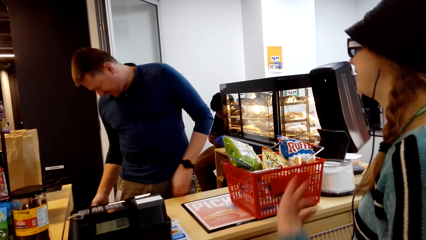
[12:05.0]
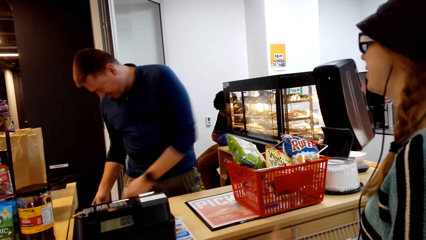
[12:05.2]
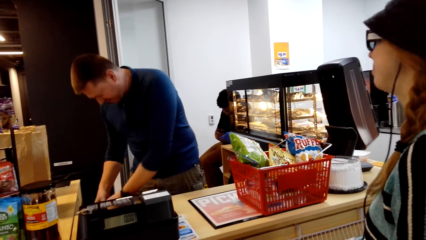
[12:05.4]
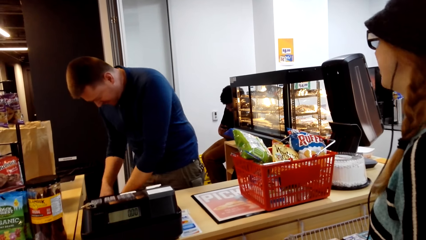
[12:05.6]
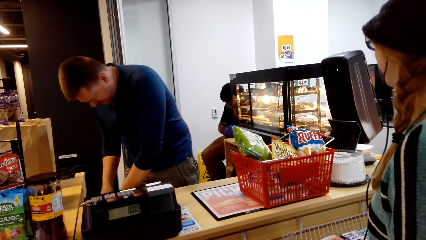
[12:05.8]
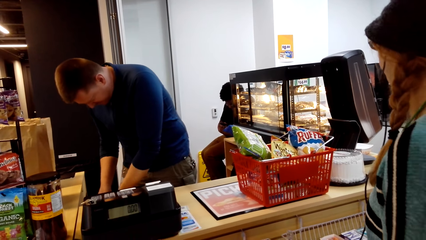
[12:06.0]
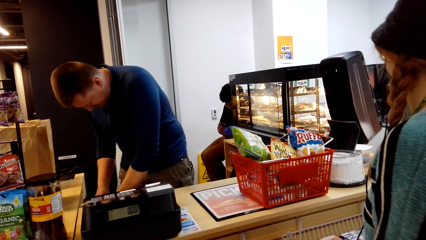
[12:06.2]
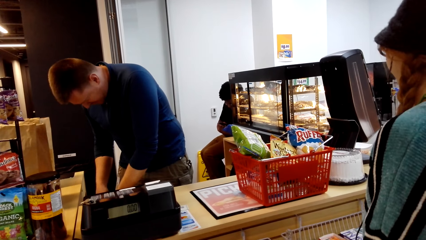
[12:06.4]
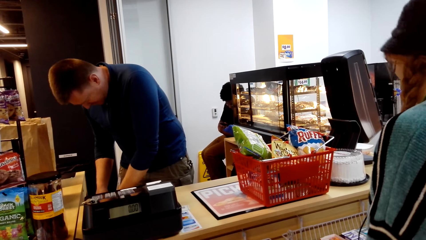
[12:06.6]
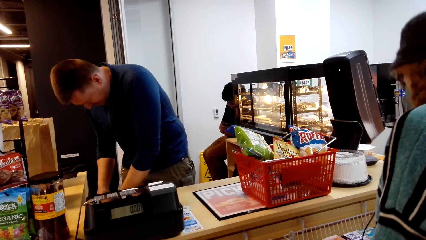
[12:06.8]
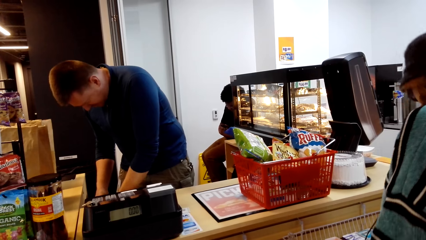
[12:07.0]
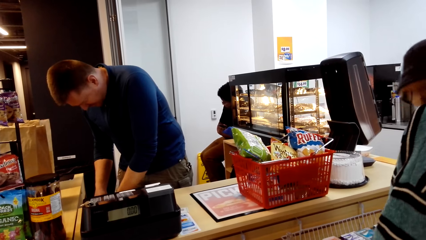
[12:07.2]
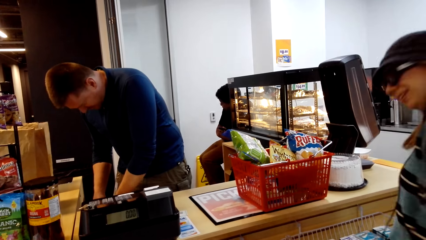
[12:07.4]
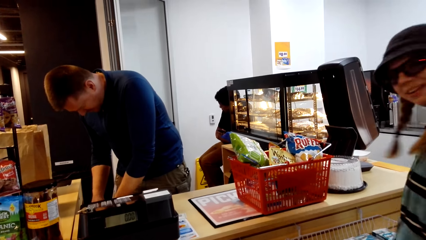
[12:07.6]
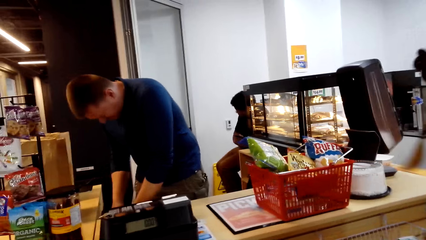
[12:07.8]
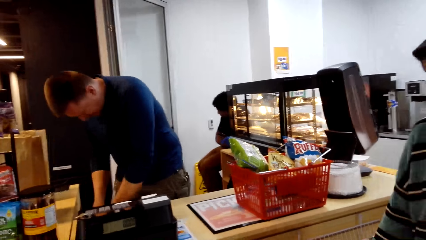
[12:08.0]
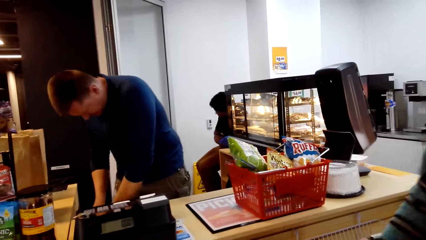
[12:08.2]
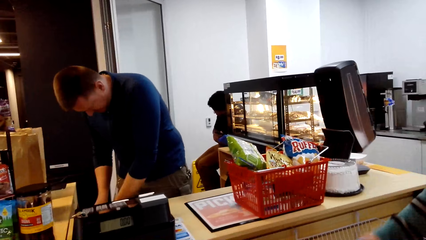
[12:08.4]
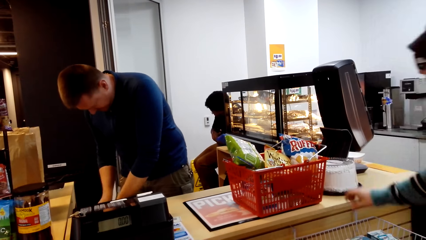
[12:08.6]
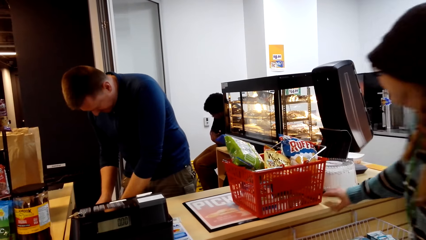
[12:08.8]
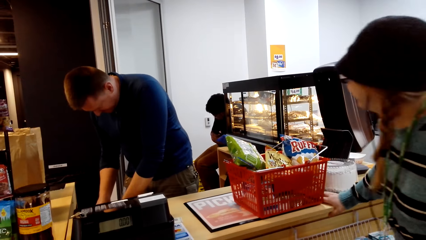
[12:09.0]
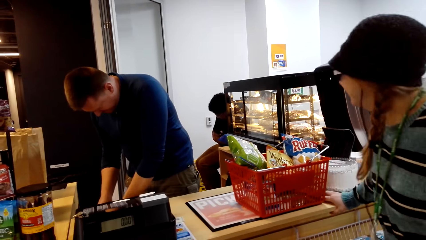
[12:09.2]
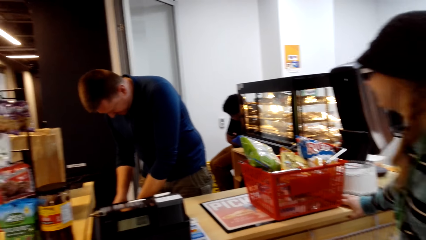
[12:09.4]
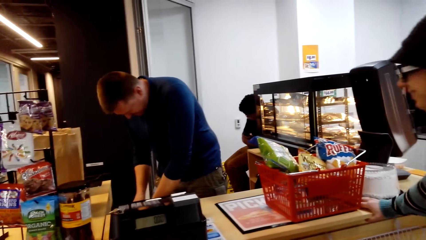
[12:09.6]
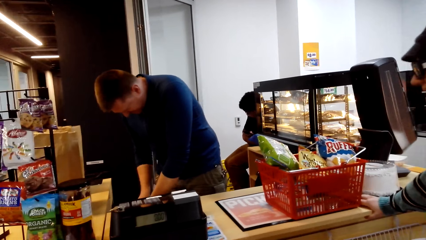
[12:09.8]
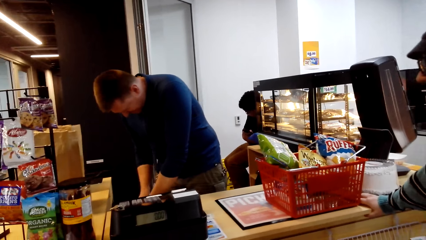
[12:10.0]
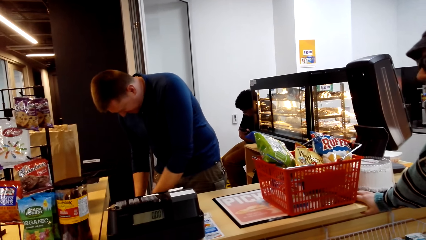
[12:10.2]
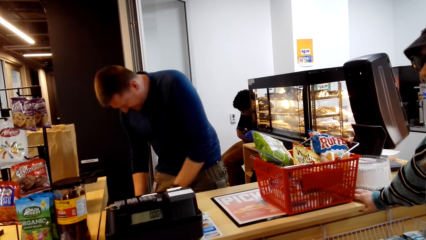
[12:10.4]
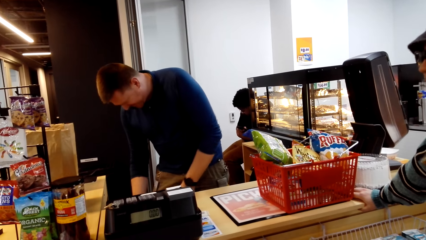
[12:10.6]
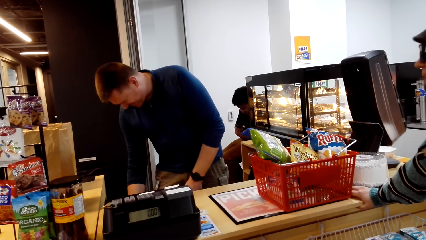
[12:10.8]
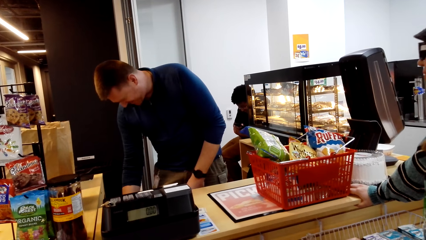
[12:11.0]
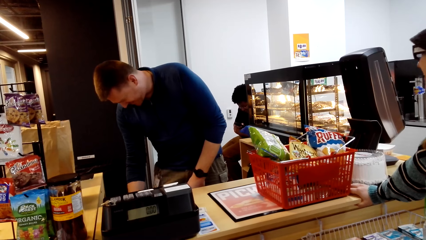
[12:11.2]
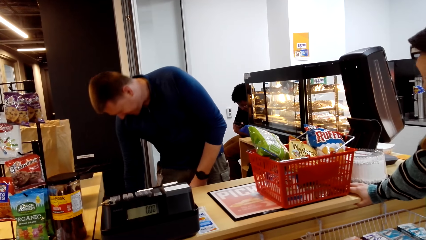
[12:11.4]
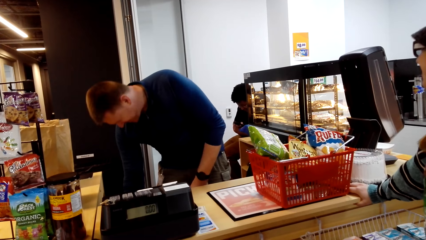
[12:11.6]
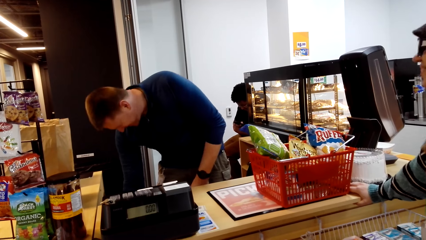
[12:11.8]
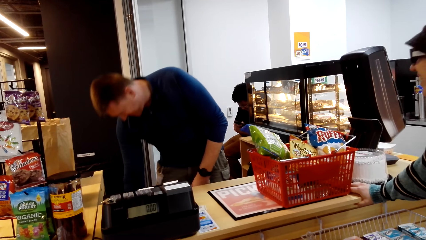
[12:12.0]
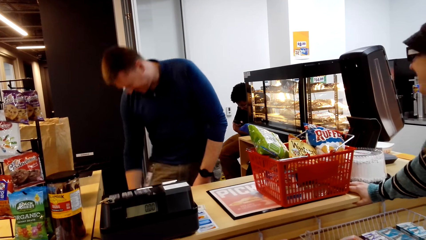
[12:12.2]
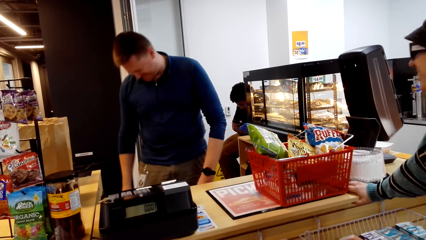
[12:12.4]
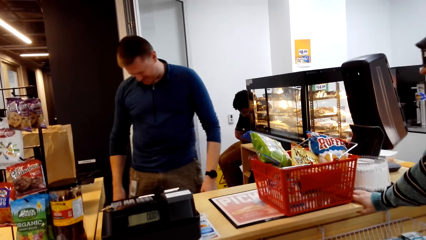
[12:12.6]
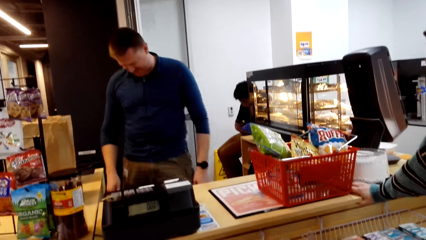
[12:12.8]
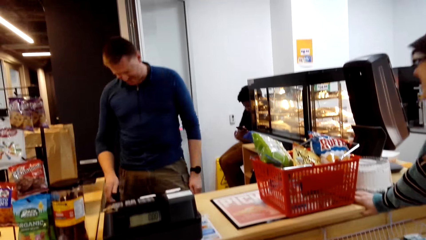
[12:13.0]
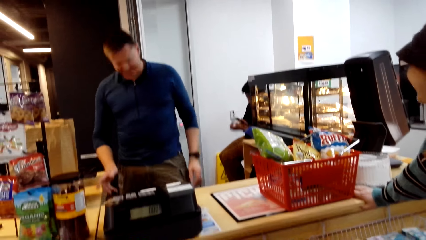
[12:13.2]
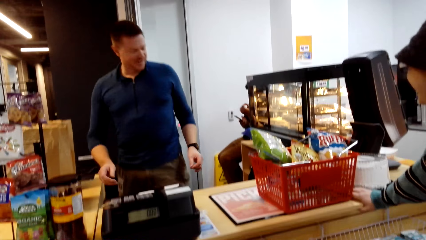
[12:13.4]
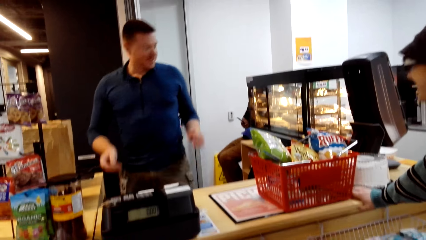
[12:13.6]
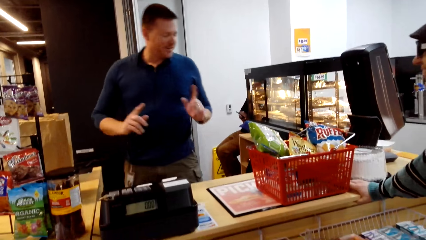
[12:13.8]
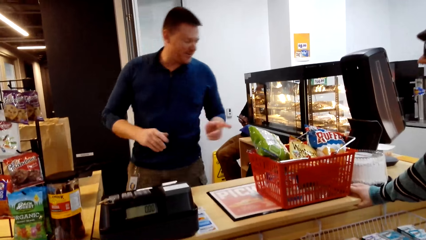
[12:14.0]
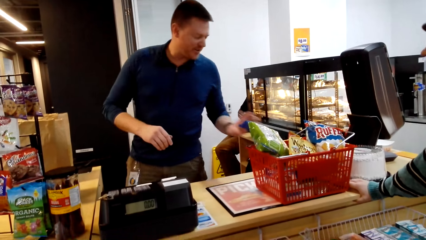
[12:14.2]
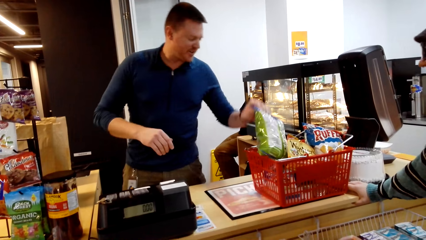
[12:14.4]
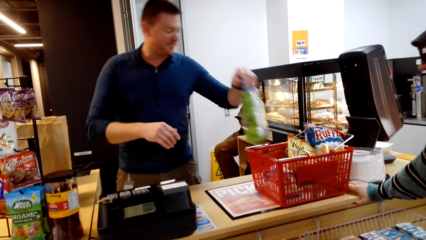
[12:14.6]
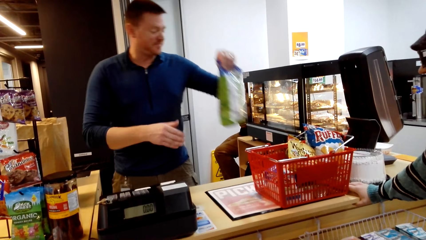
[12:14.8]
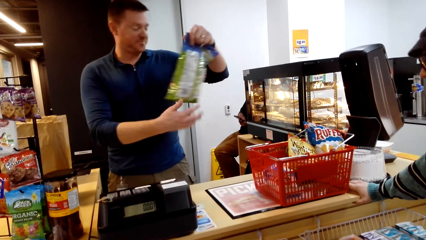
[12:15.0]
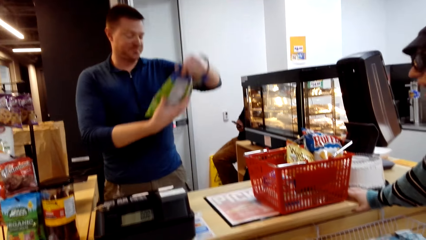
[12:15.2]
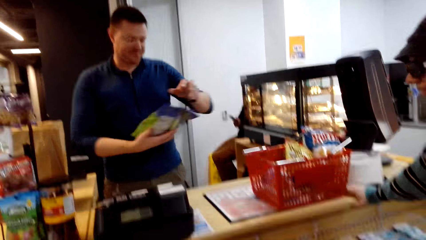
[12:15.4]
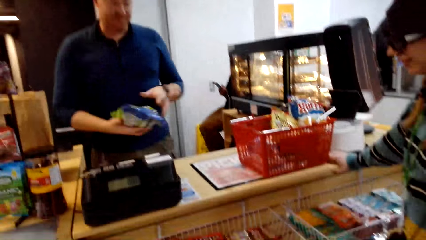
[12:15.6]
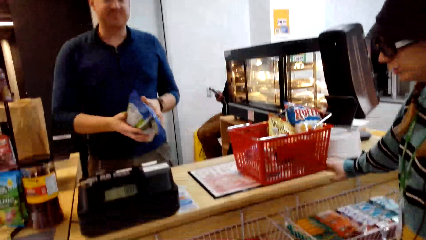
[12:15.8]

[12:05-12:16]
A woman moves her hand, touches the table and nods her head. A cashier man picks up the item from the trolley.

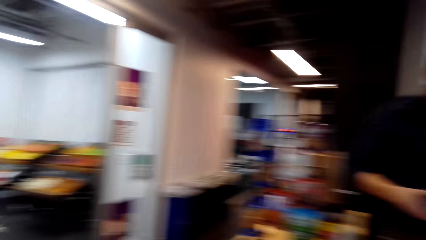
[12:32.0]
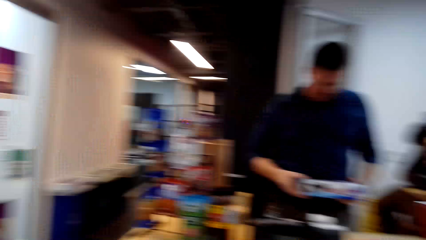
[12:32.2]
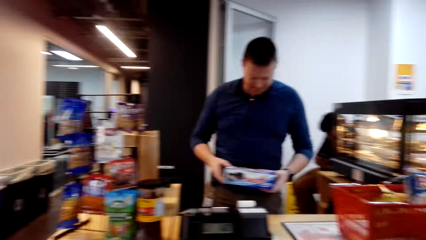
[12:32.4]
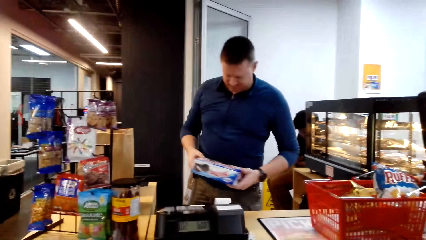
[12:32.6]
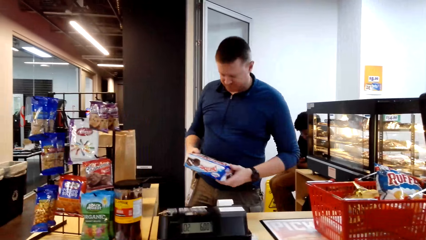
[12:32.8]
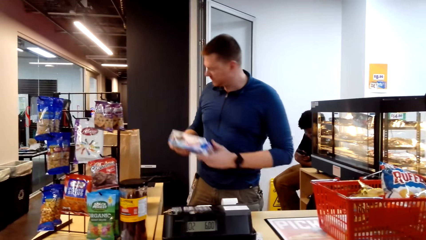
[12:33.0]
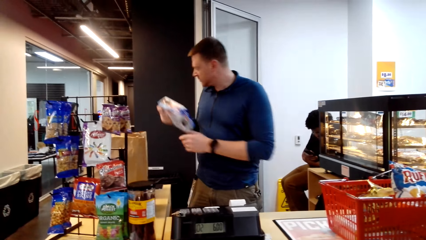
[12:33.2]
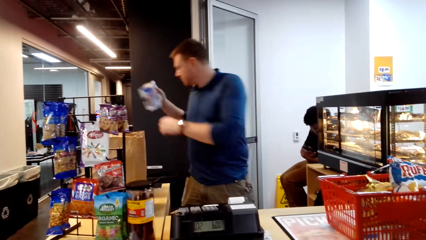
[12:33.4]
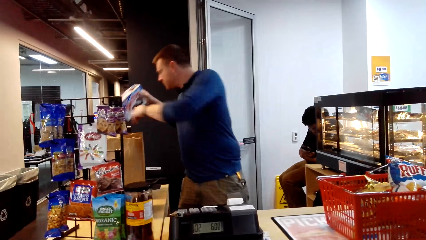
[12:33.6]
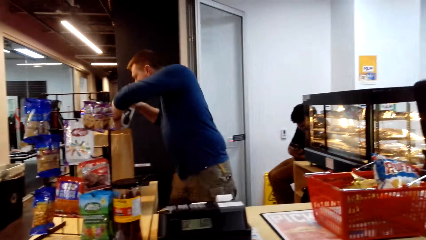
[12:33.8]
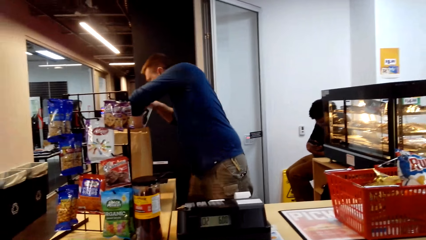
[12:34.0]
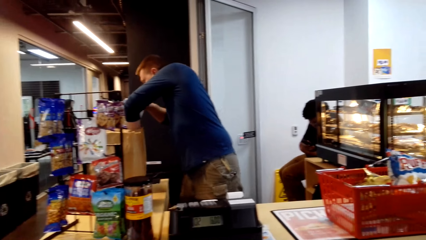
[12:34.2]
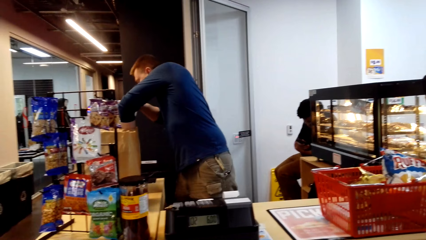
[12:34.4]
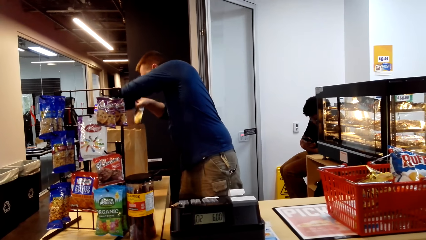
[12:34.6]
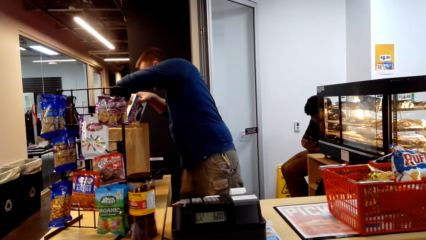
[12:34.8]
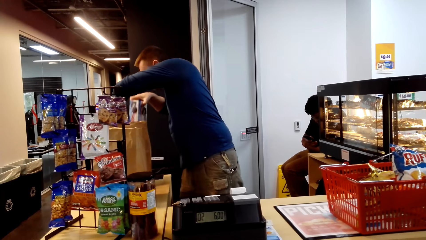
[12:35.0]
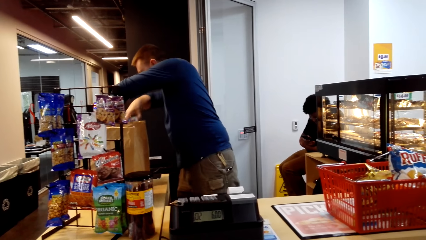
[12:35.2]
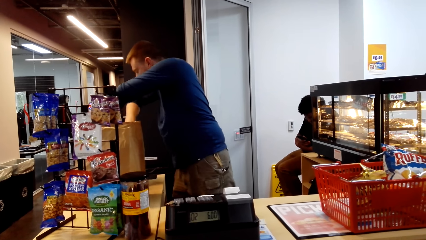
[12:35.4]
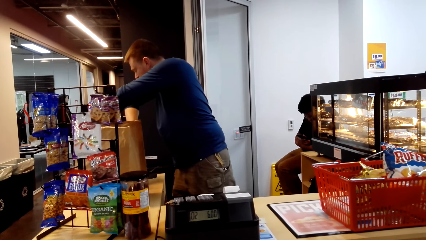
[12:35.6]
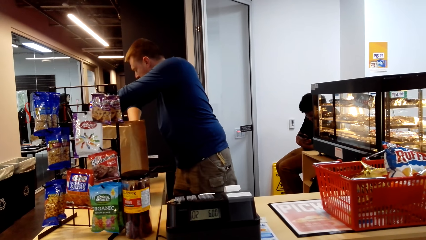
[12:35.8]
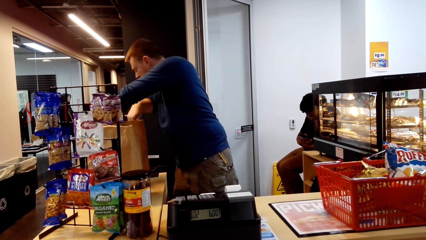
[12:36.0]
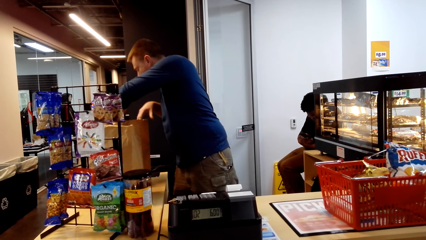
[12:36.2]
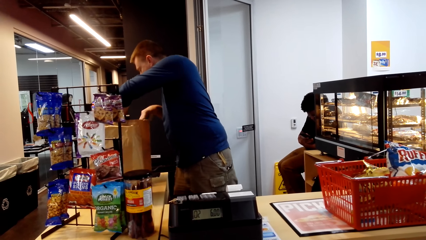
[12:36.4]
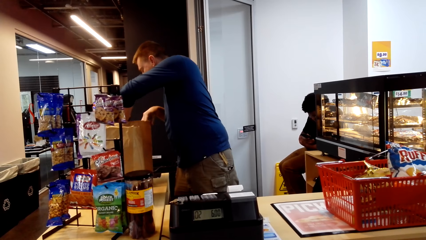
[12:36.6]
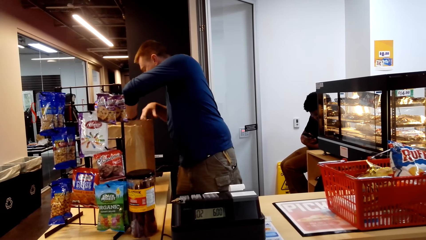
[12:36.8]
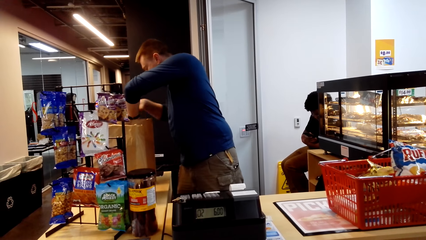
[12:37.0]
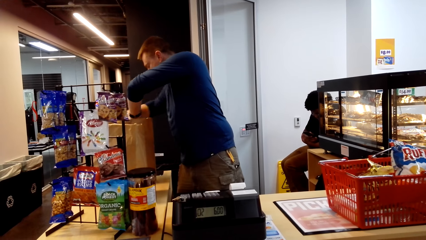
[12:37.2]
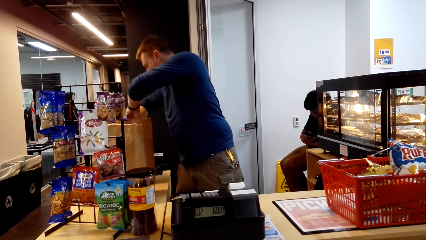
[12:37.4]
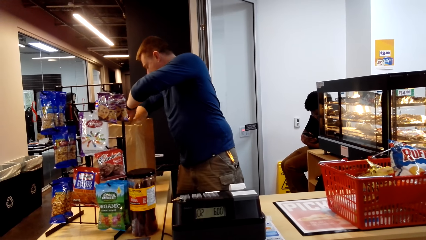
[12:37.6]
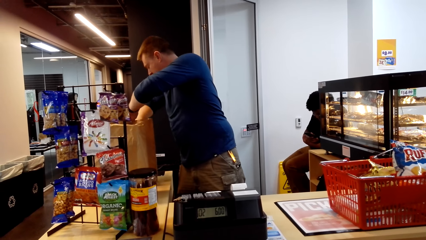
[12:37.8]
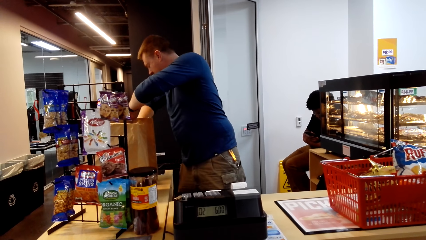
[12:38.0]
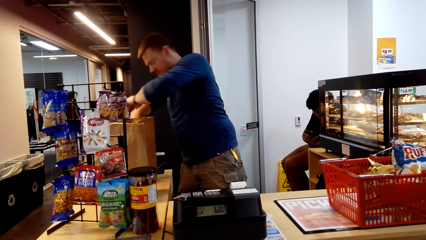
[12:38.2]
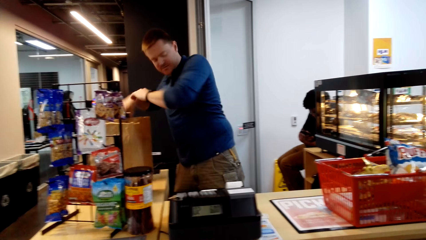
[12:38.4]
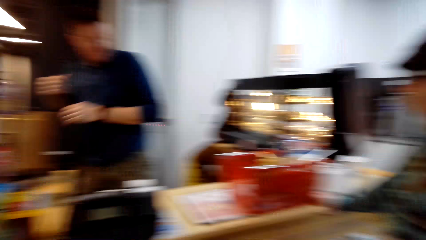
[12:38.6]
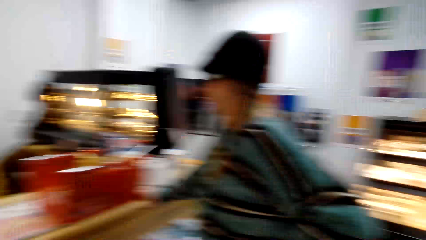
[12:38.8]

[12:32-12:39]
A man looks at the item and puts the item in the packet.
